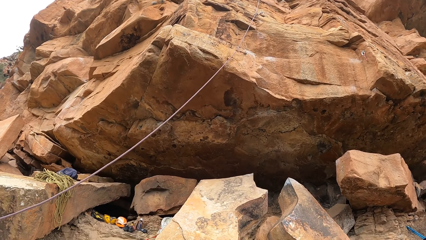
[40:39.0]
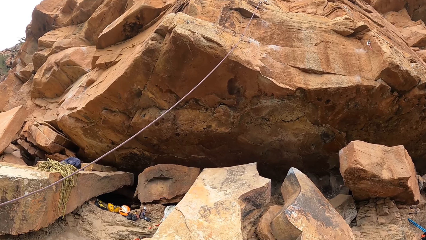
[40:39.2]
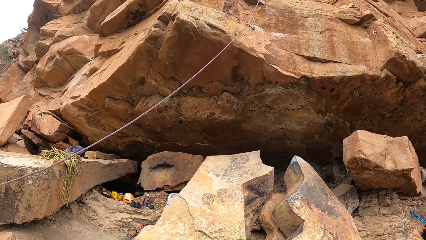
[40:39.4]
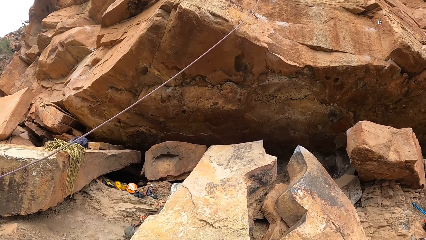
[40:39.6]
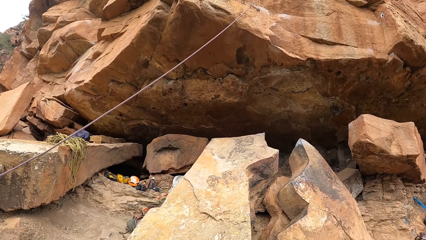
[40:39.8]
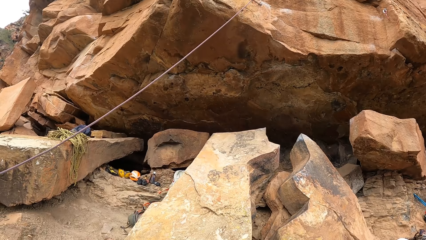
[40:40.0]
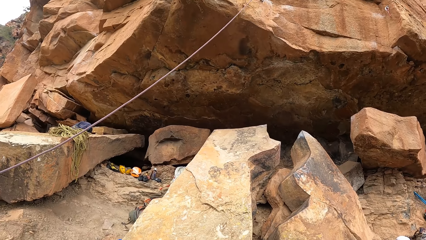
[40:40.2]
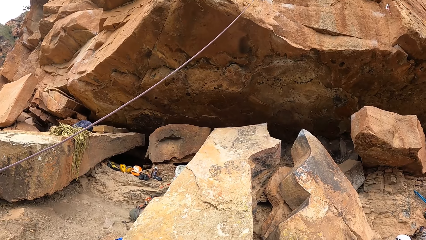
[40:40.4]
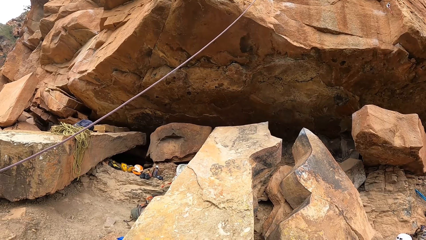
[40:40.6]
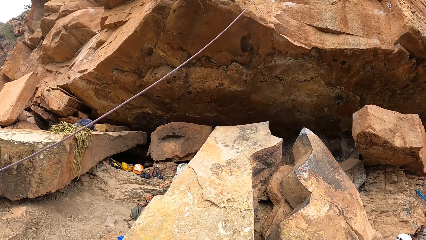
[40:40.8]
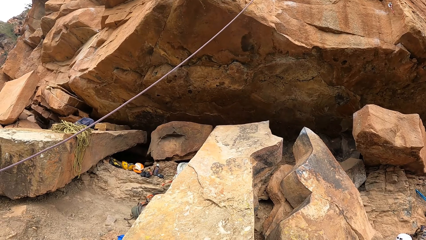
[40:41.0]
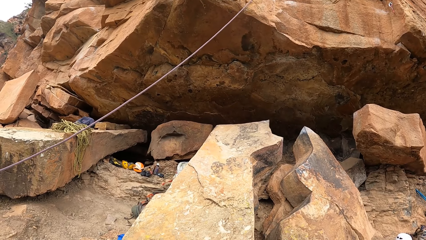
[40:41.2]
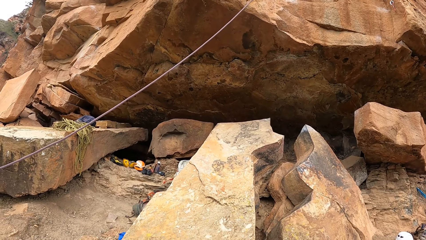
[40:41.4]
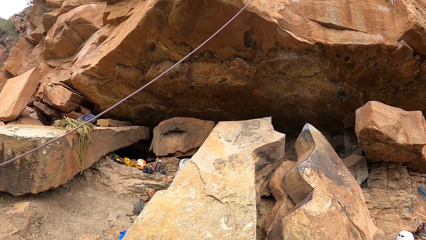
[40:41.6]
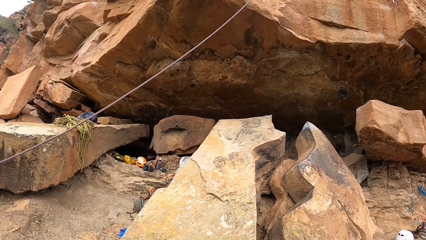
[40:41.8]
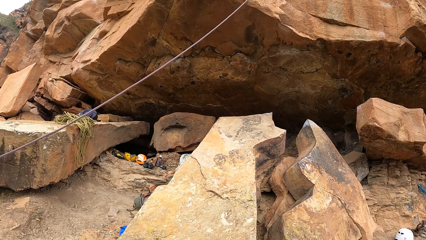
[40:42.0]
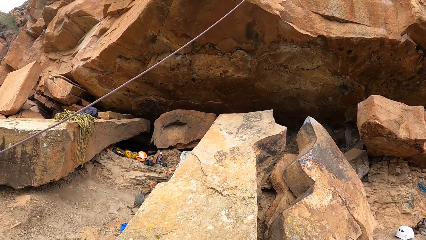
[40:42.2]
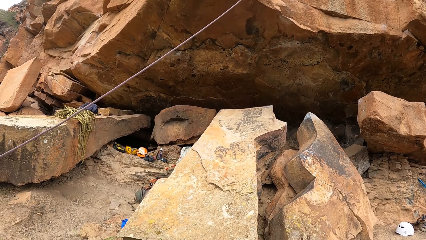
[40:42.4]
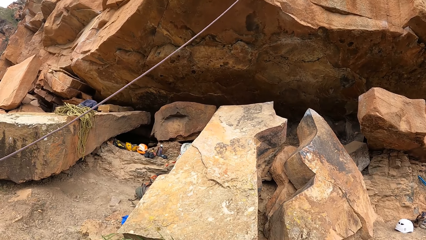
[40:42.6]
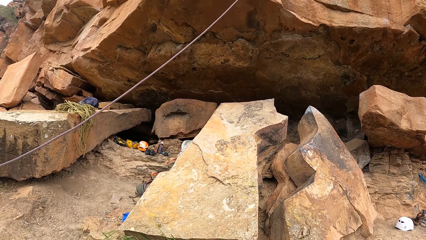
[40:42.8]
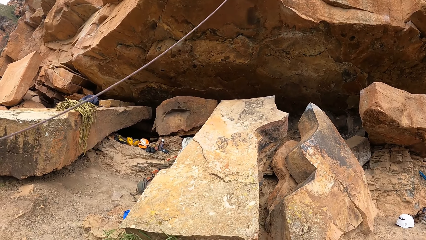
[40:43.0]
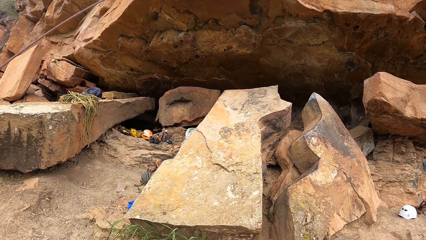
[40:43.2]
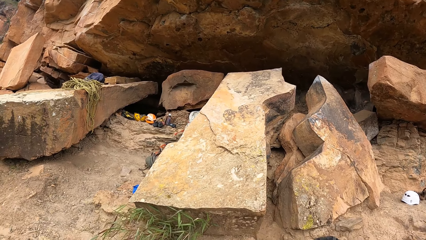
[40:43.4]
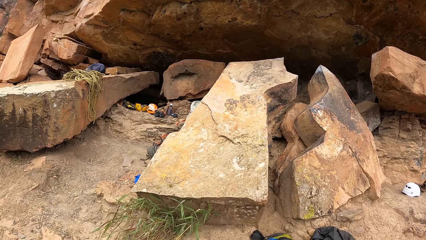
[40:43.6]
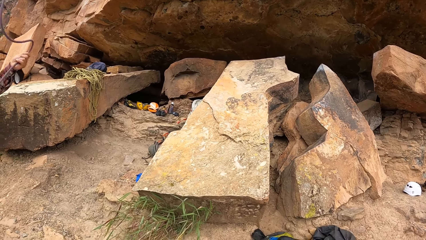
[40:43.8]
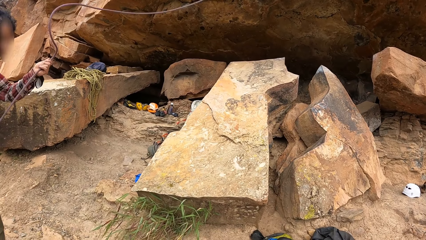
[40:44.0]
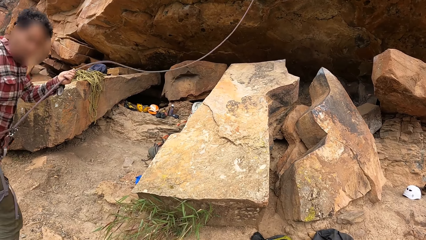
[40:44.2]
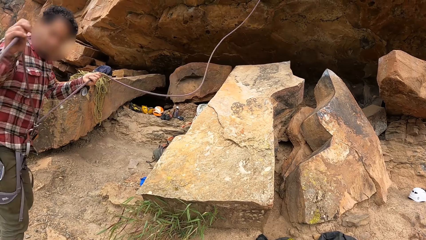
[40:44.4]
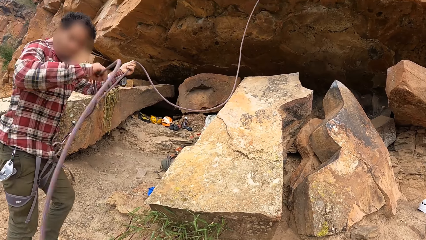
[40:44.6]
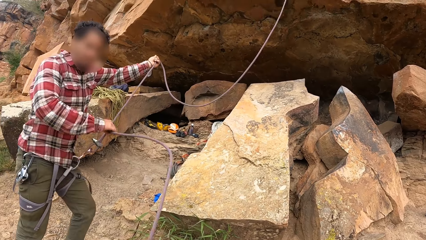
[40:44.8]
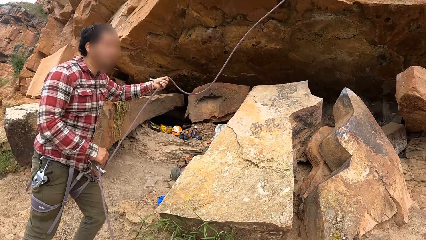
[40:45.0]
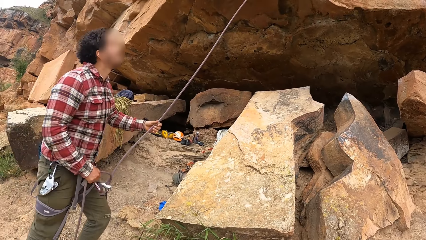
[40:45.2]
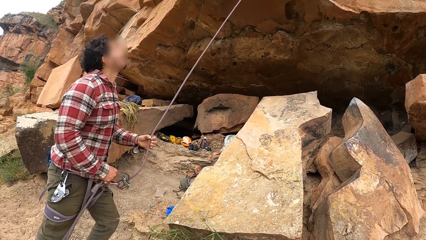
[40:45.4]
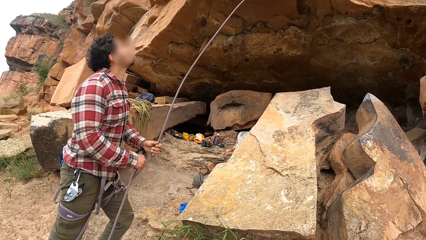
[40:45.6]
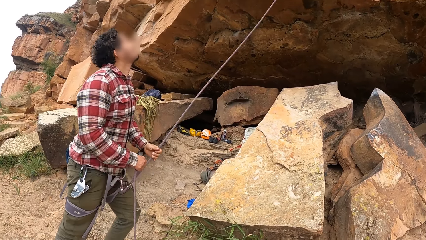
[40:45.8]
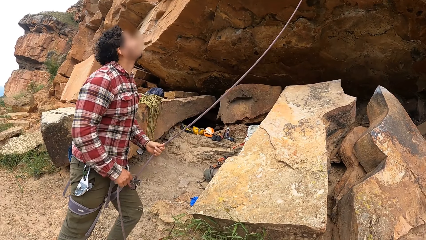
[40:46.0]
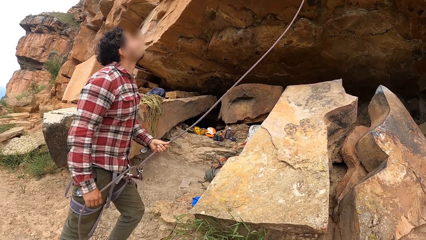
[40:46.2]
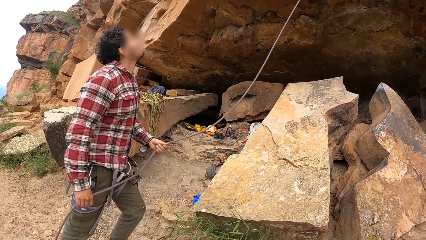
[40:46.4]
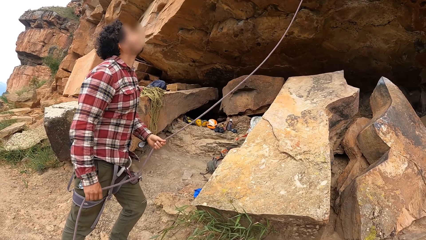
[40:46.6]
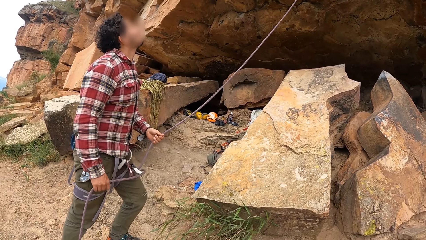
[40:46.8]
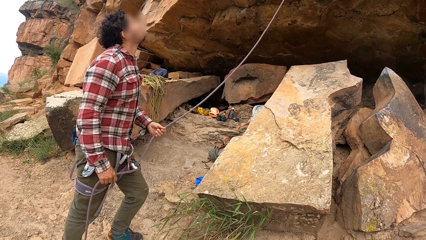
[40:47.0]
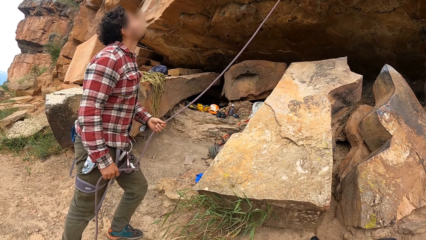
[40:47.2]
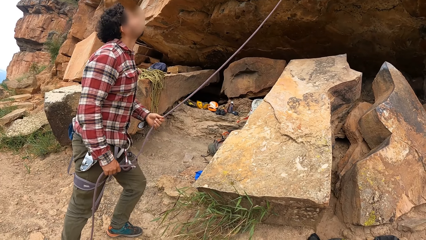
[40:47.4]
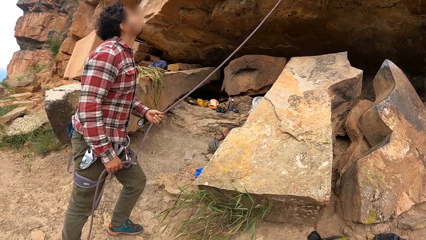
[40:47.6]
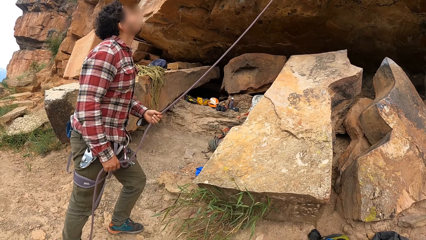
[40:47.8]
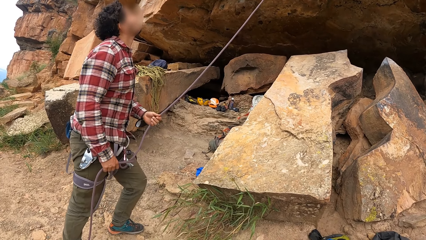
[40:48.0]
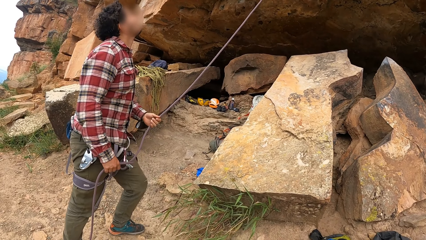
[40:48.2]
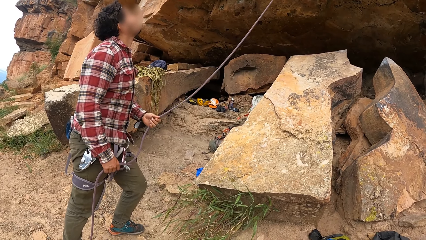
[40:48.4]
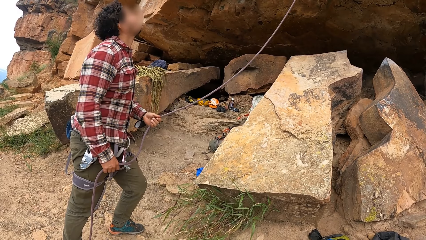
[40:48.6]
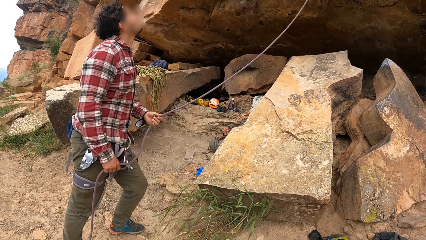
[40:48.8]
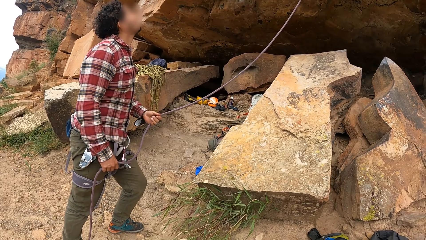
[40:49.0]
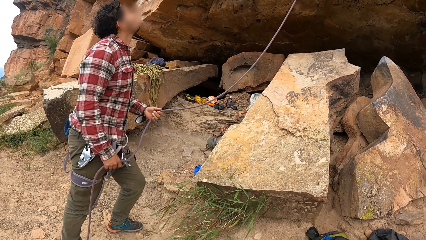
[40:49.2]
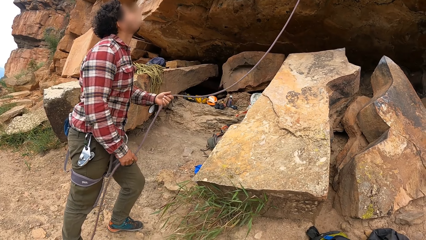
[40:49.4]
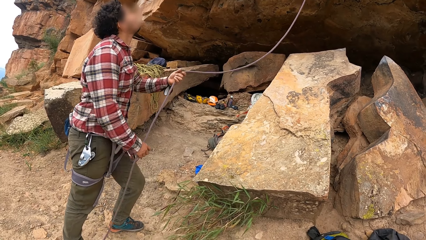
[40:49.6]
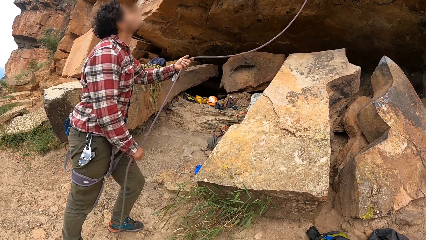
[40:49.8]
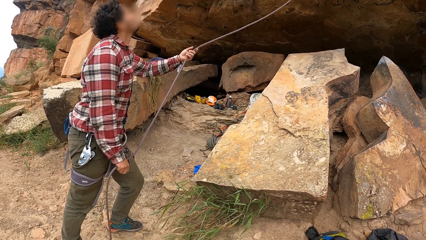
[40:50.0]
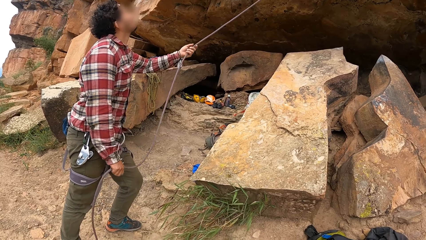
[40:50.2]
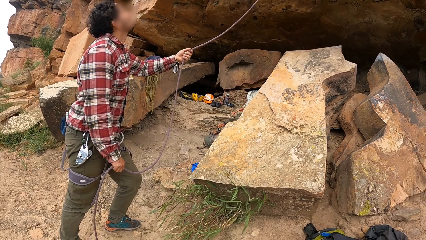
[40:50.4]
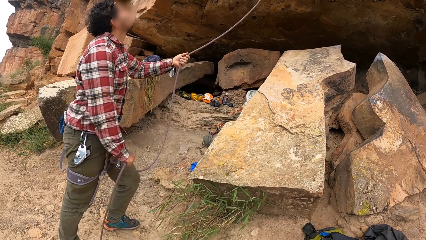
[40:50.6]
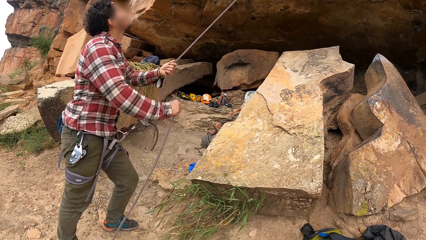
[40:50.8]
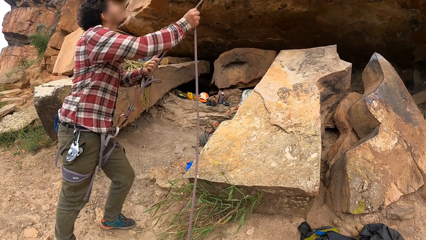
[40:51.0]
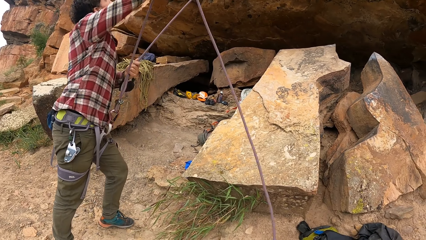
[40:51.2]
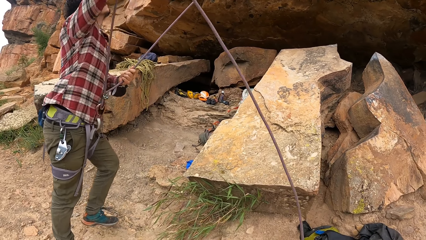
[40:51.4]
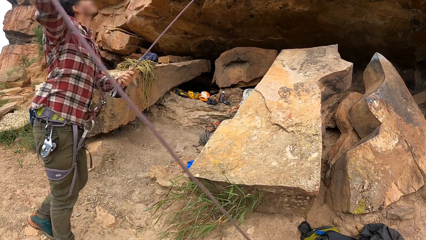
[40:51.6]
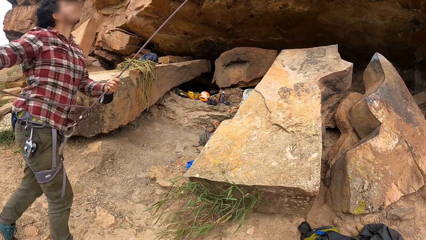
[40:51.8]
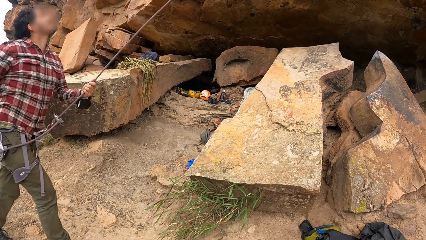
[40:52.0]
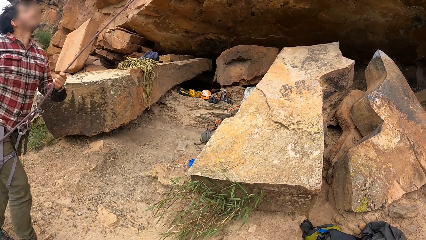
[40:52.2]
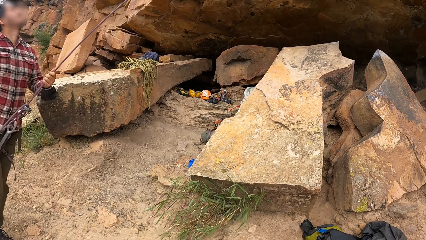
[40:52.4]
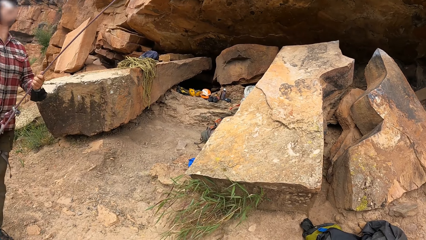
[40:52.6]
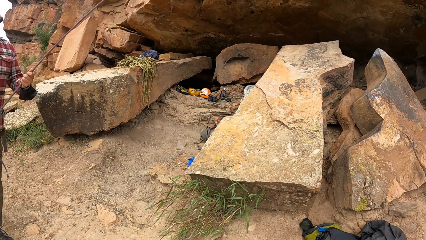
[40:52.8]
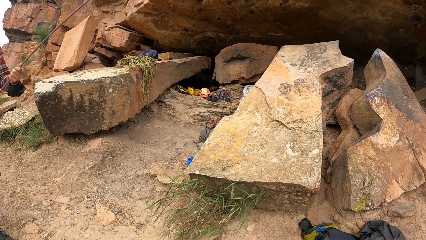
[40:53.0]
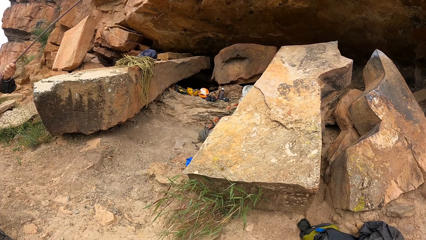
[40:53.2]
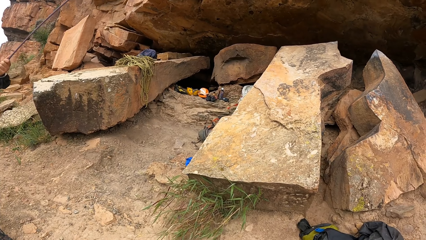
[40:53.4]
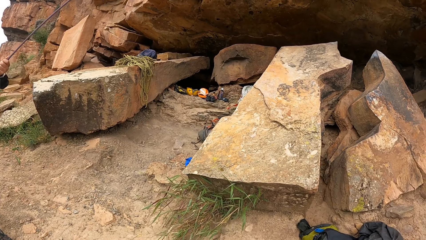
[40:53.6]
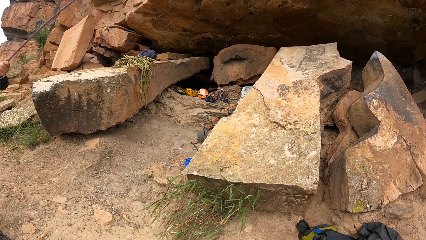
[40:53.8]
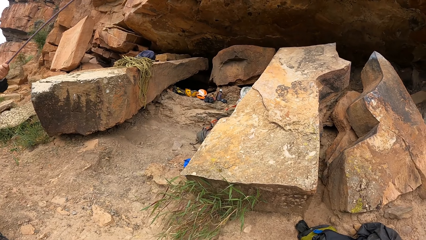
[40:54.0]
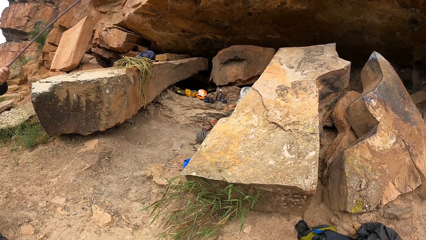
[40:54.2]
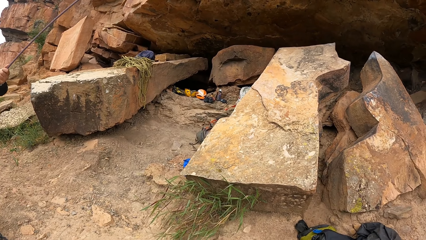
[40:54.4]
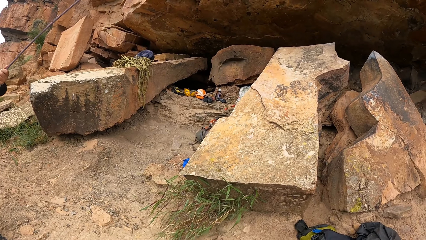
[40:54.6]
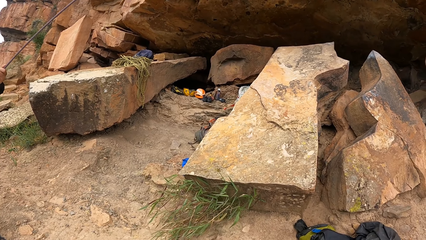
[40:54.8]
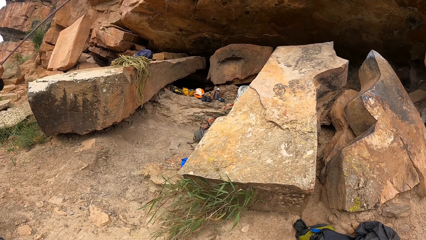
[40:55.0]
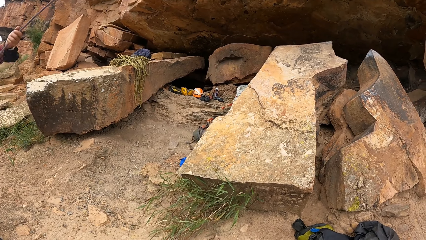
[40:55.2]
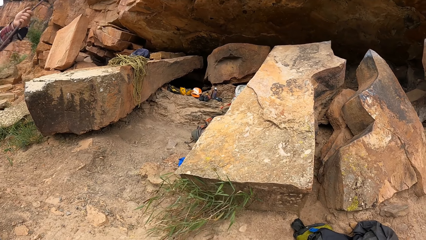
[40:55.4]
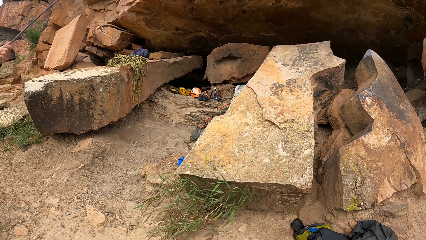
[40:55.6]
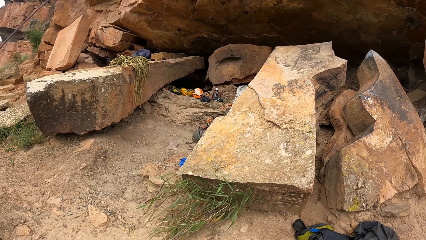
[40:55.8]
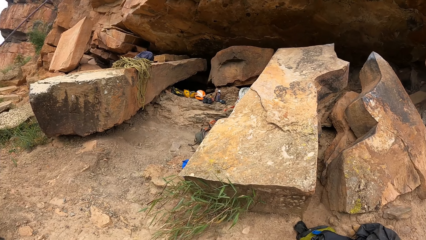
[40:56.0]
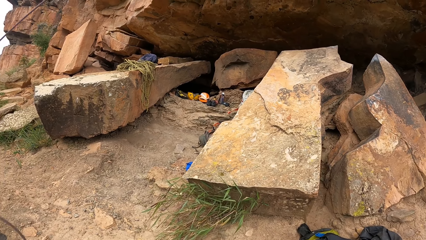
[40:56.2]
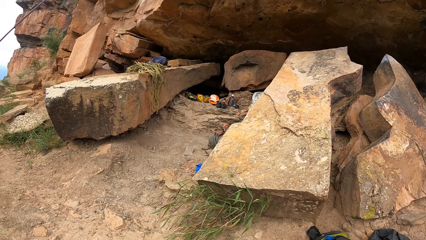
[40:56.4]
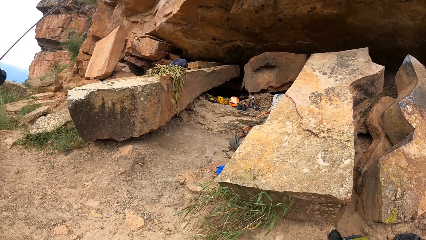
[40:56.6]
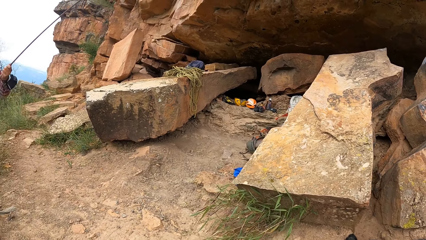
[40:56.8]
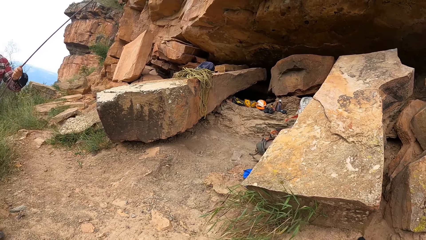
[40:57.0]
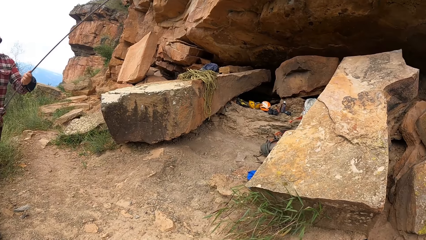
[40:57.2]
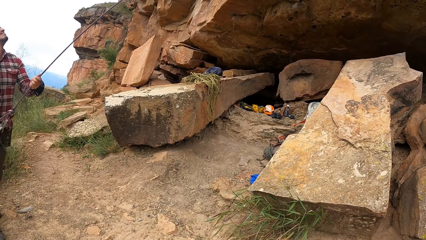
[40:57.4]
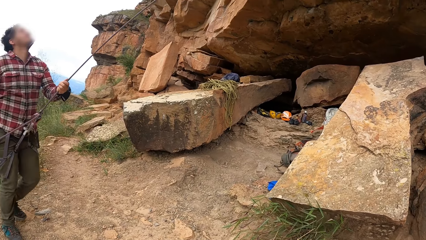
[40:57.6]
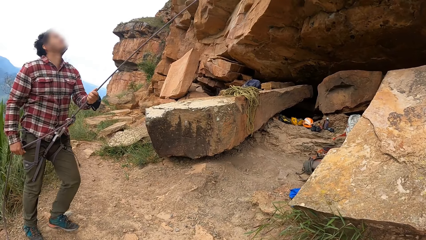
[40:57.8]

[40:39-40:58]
The camera wearer looks down. A person walks. The person moves the rope. A man pulls the climbing rope. The camera wearer looks at the man. The man looks around, pulls the rope, moves backwards and walks on the ground. The camera wearer looks around. The man pulls the climbing rope. The camera wearer looks around.
